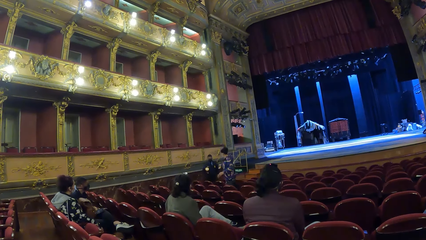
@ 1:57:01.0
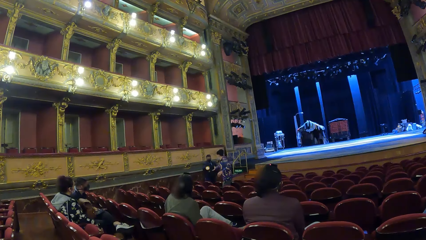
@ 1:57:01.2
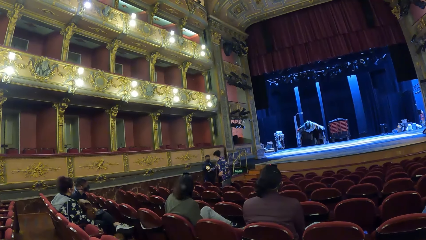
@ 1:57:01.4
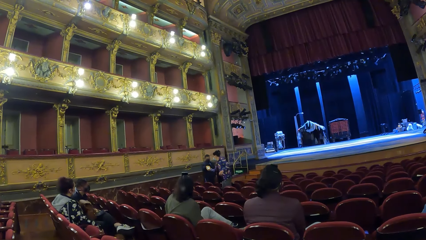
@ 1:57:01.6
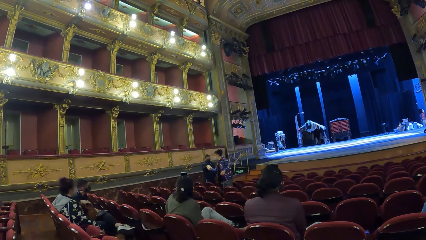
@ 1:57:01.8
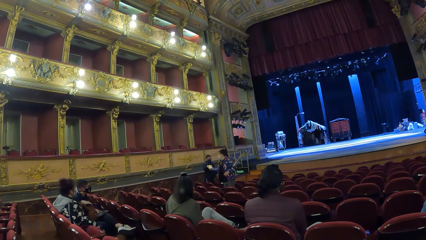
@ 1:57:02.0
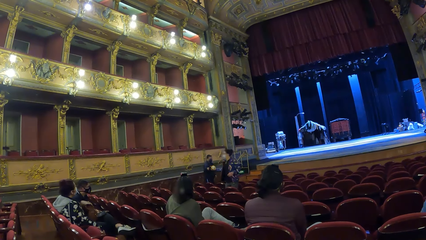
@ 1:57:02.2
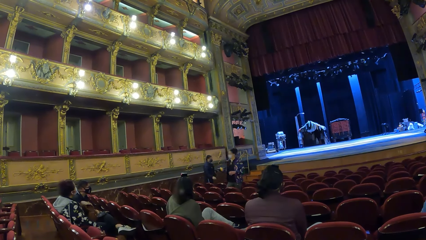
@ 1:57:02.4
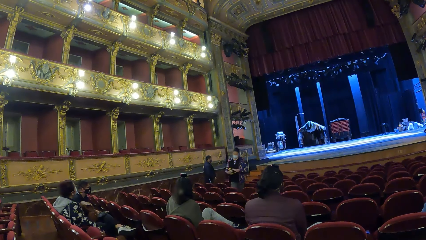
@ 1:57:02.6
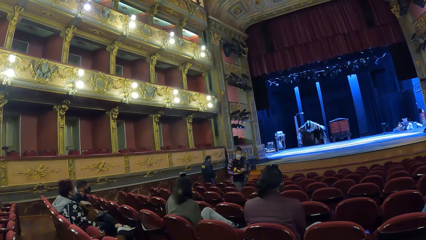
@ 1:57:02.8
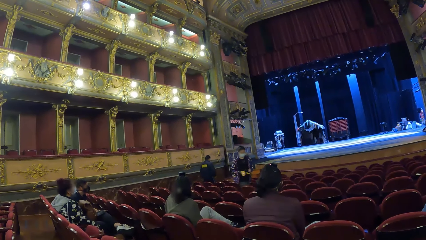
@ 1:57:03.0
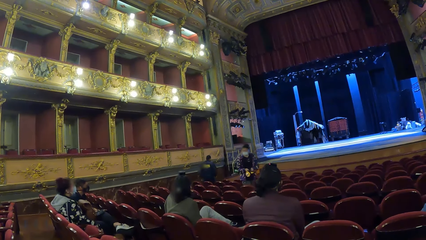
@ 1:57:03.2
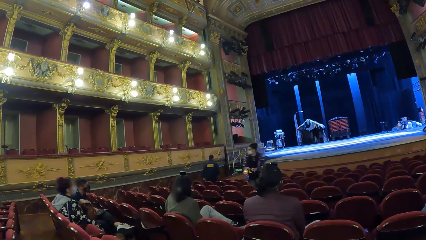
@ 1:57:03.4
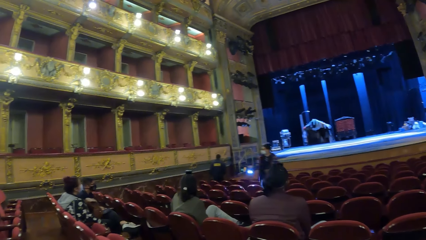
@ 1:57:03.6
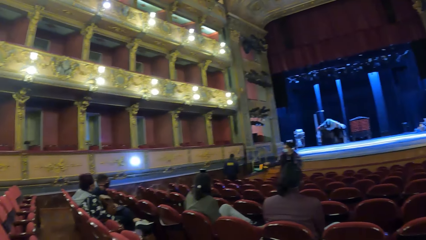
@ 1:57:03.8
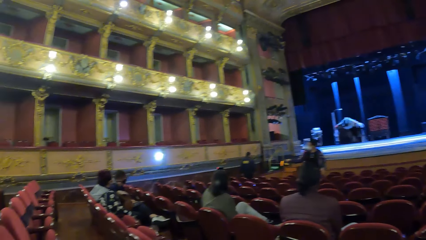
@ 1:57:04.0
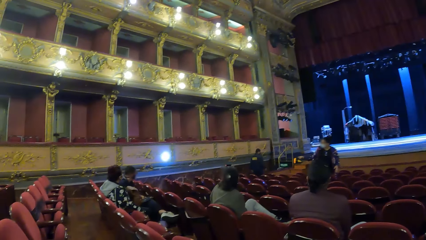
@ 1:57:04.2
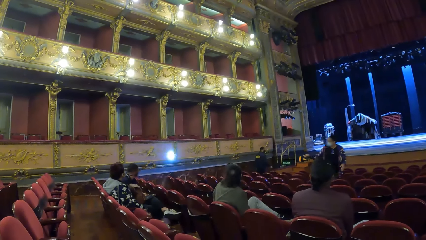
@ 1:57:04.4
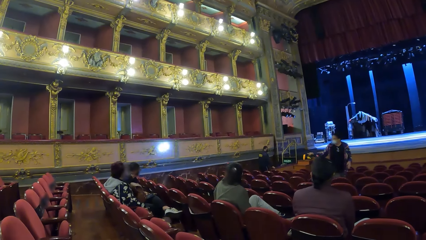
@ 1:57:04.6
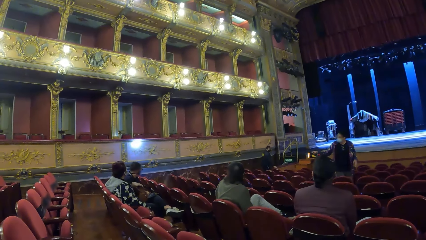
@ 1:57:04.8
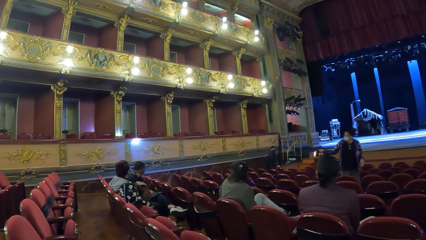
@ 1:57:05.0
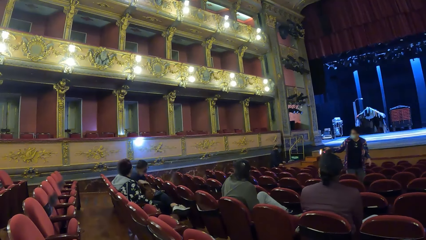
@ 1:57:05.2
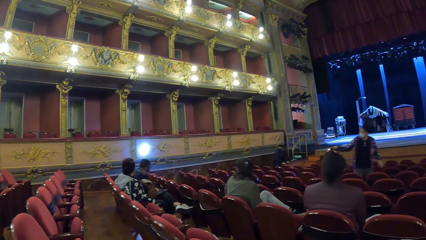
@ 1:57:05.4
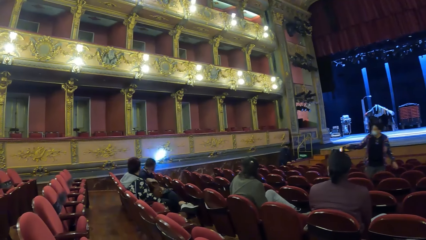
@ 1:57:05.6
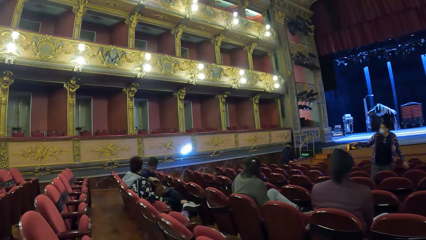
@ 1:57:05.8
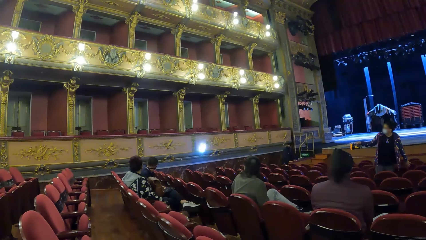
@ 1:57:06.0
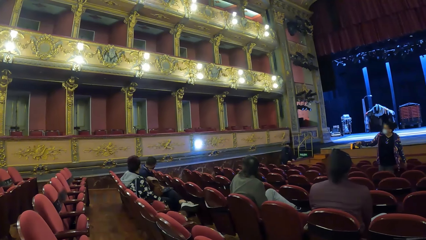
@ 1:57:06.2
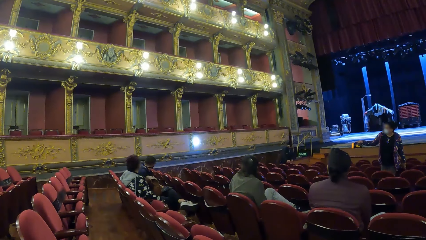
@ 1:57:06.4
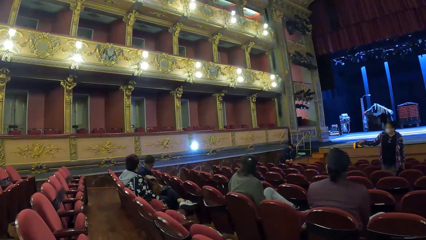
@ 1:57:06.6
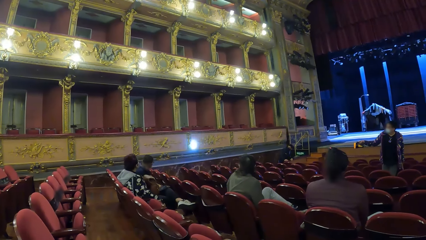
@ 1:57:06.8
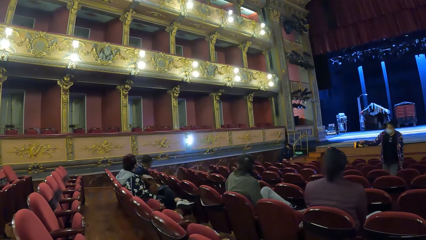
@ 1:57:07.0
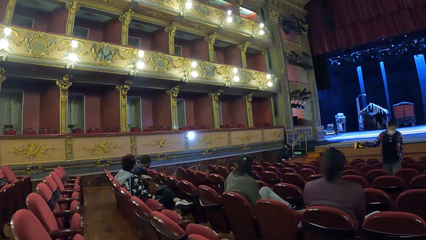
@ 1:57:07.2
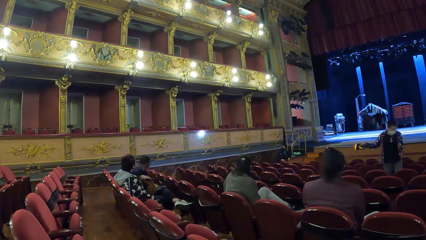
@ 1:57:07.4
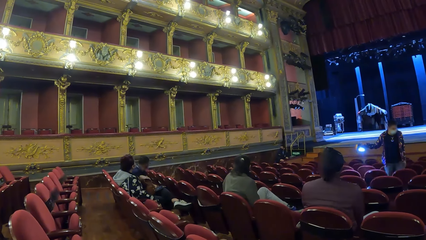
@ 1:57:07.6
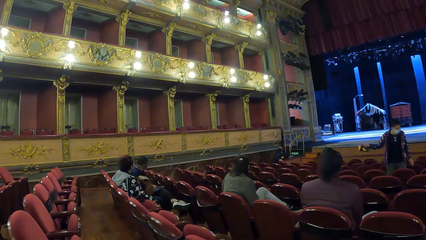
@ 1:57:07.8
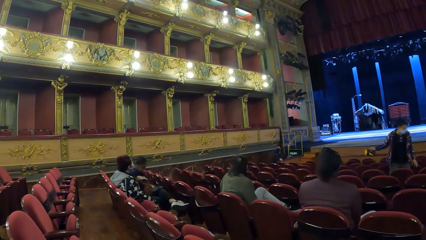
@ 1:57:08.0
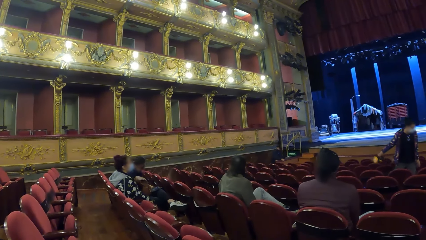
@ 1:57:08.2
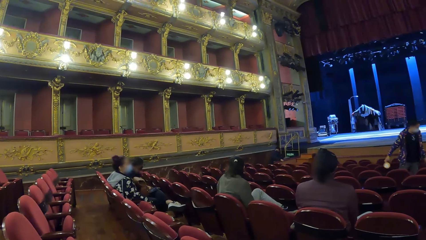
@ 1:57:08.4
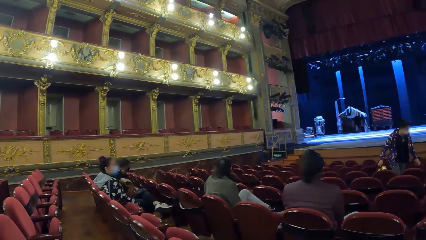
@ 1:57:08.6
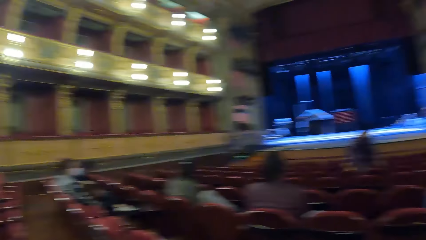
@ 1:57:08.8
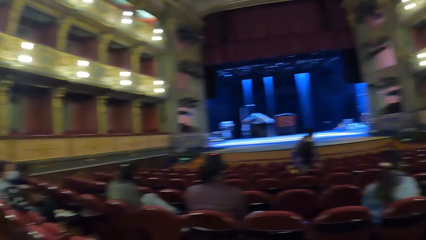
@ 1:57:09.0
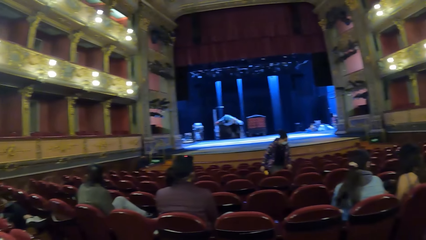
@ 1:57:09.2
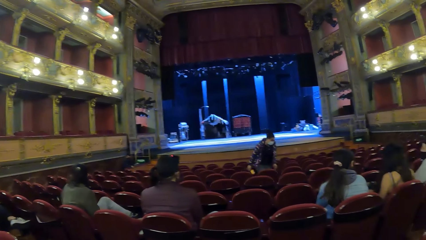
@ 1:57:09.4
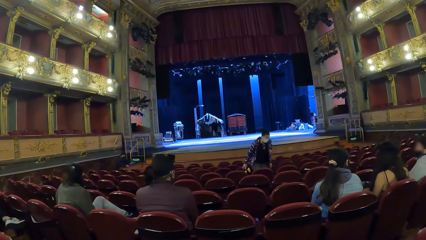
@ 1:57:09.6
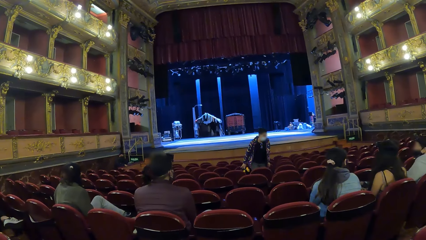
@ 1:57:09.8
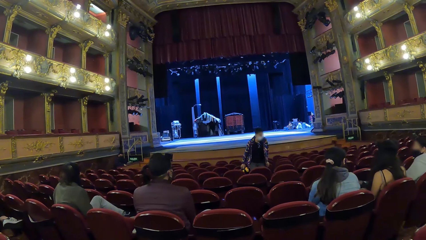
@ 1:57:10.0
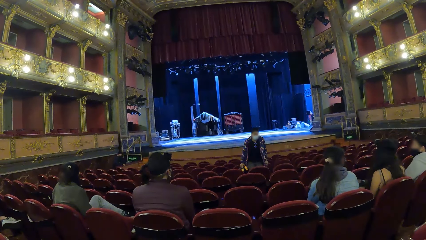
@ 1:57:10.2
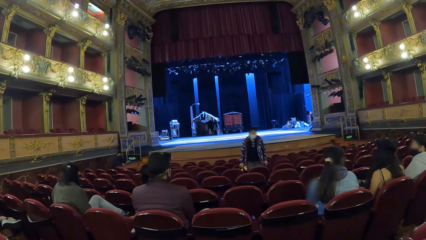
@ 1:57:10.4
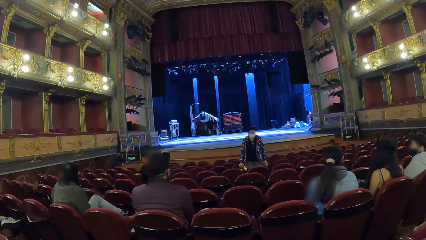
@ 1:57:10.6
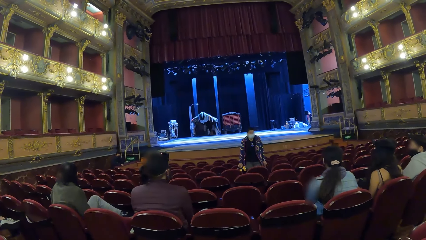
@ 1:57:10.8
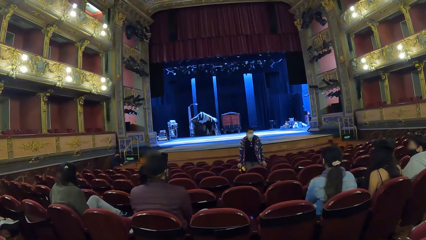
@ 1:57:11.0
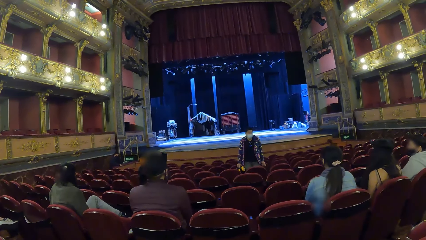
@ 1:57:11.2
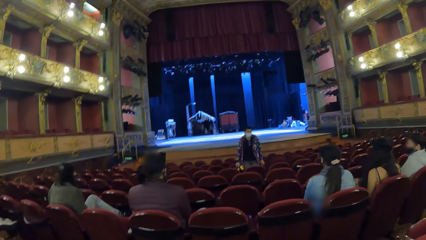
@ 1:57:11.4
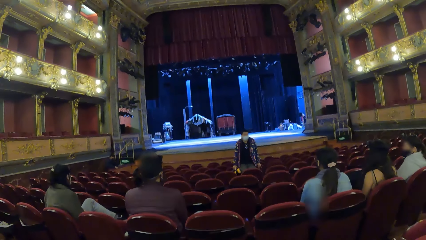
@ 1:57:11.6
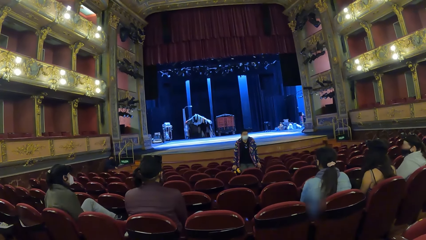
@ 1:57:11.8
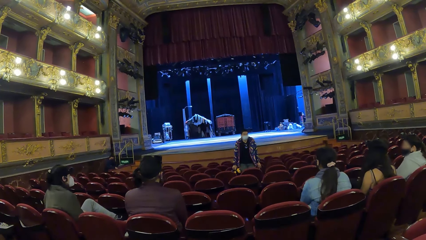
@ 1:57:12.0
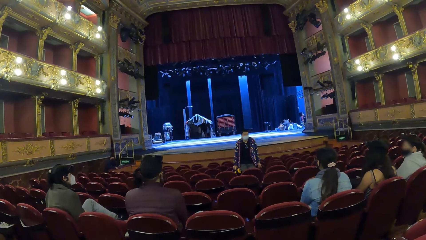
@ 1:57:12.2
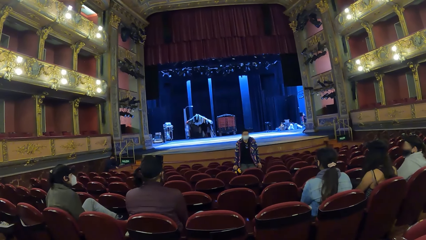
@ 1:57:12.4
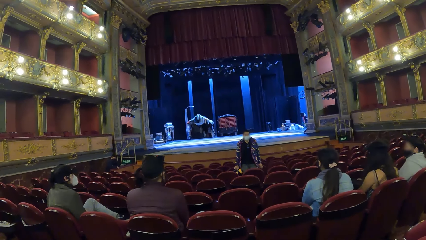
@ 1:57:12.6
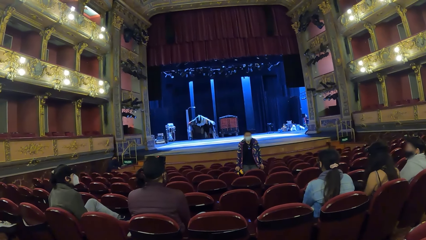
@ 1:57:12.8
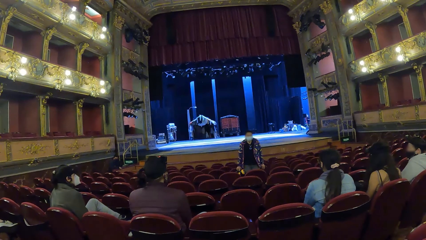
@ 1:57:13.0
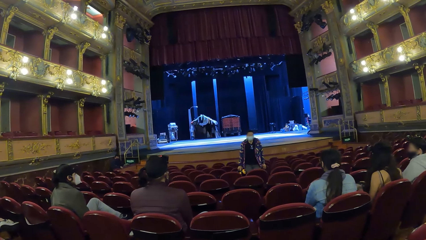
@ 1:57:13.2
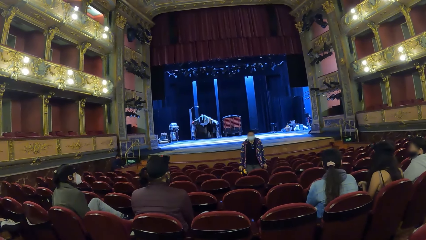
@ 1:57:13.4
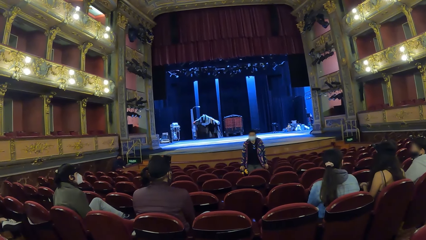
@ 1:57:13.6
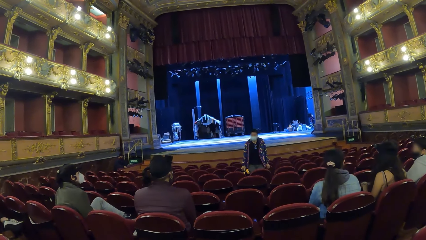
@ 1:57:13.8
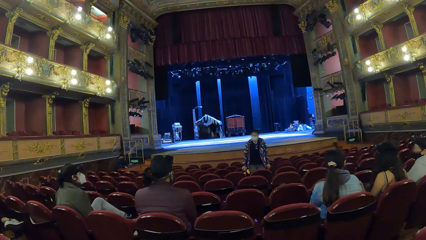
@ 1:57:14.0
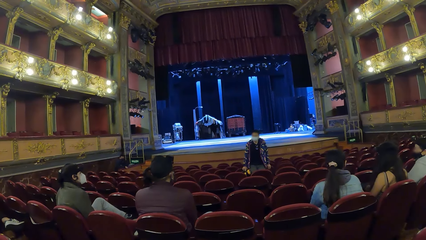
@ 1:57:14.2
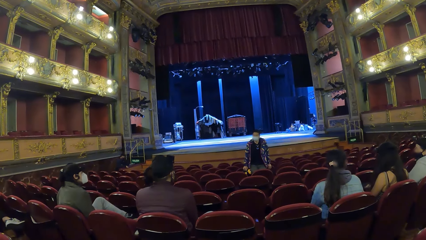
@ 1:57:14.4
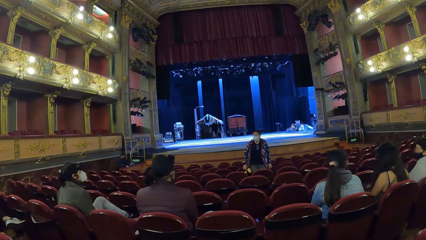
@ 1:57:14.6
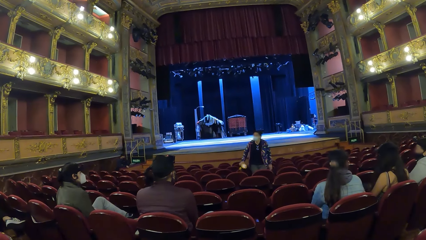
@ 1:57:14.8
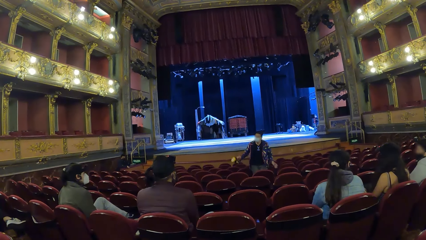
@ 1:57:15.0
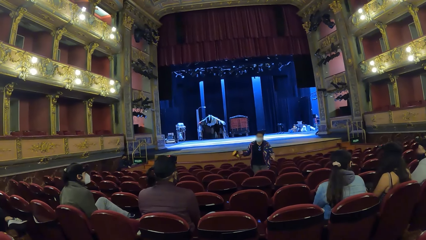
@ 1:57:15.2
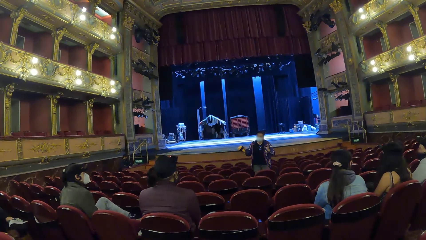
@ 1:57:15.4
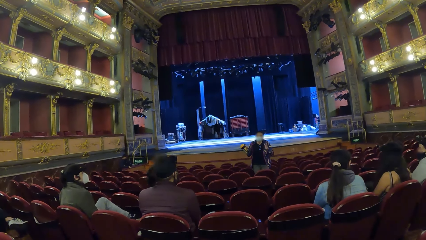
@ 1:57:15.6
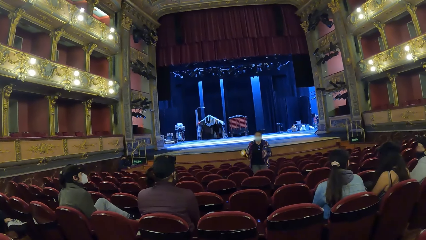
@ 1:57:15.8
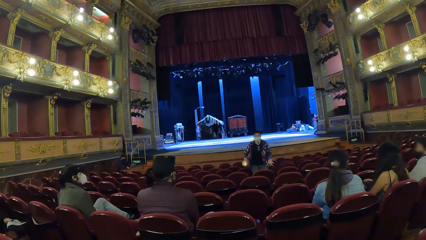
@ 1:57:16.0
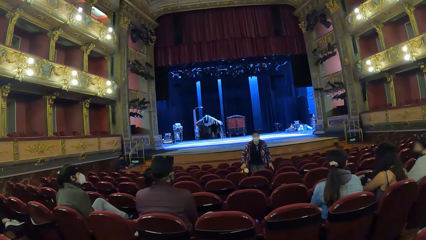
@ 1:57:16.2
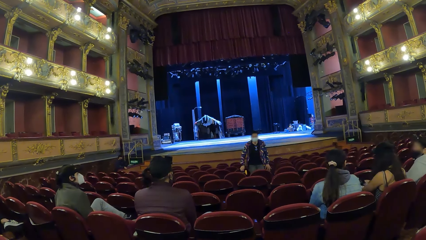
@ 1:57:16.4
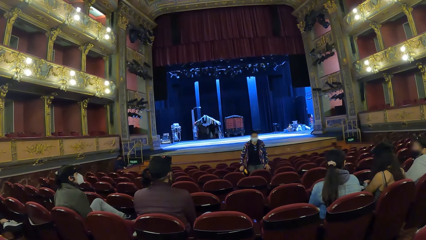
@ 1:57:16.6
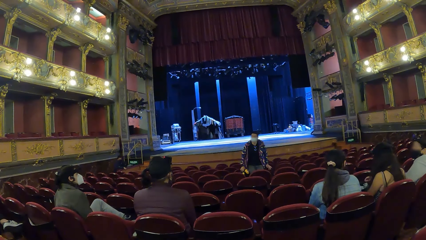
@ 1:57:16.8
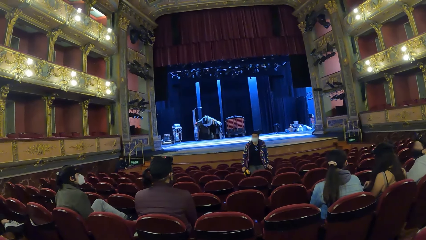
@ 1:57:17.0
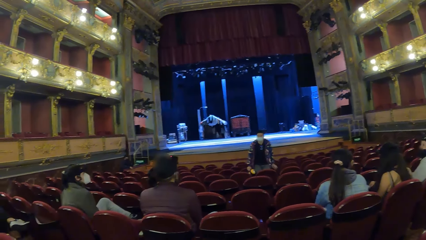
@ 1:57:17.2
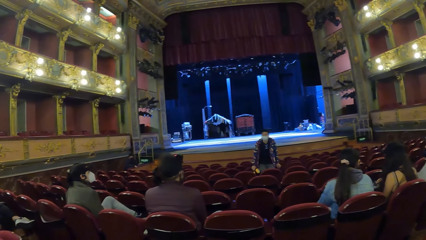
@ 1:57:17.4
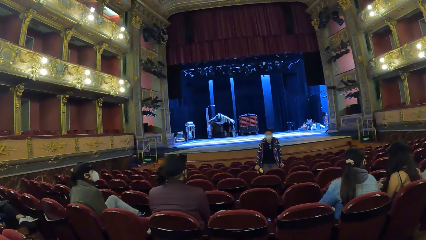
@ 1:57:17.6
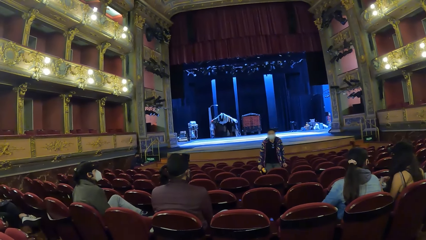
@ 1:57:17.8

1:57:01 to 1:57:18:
The man takes a torchlight from another man with his right hand. The first man holds the torchlight with his left hand, turns on the torchlight with his right hand, and points the torchlight on a wall with his right hand. The first man turns off the torchlight with his right hand and gestures with both hands.
